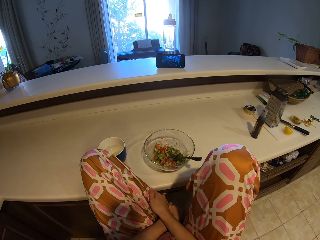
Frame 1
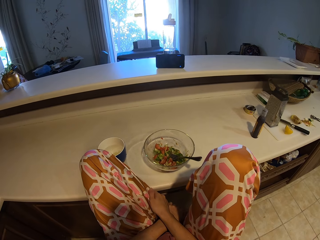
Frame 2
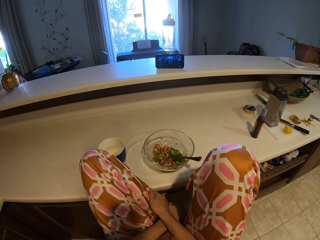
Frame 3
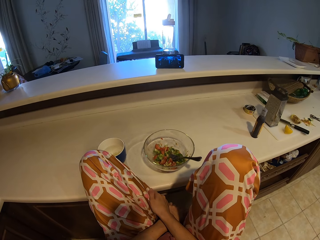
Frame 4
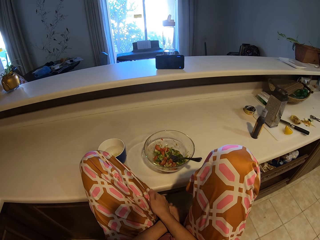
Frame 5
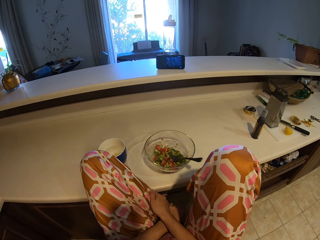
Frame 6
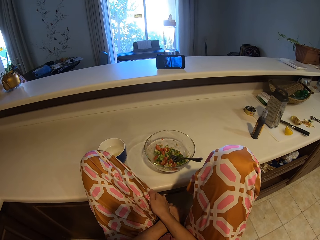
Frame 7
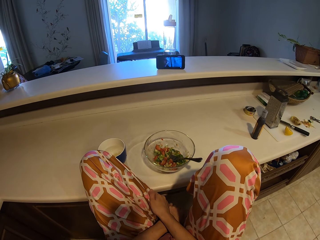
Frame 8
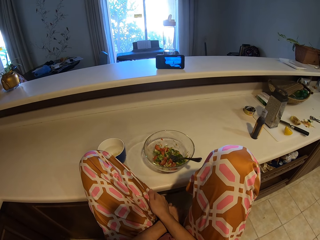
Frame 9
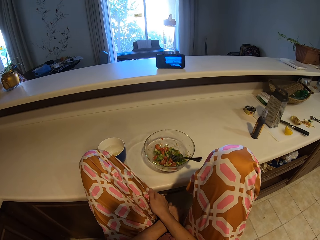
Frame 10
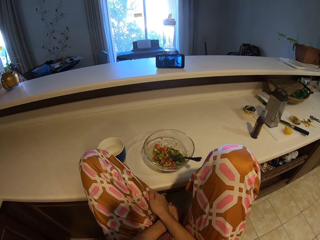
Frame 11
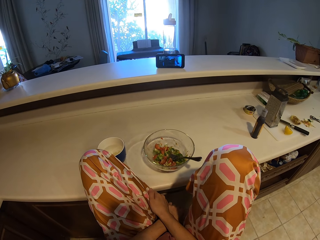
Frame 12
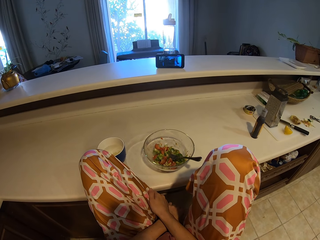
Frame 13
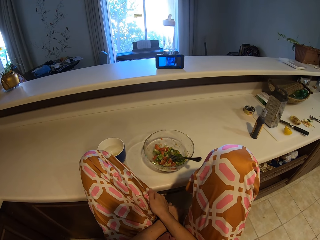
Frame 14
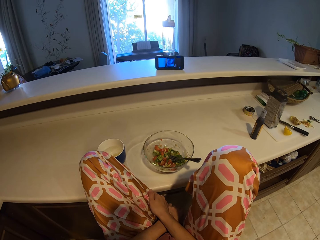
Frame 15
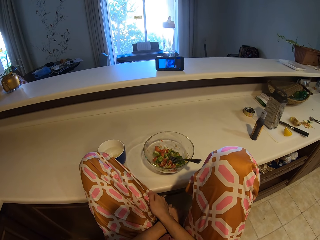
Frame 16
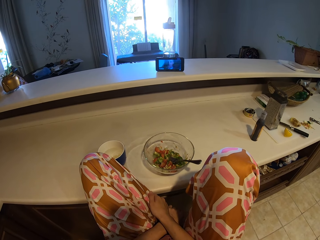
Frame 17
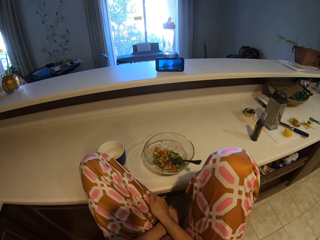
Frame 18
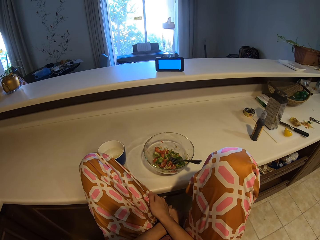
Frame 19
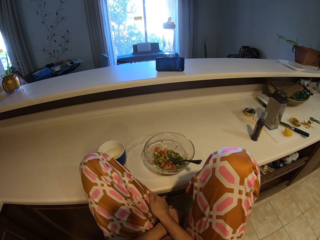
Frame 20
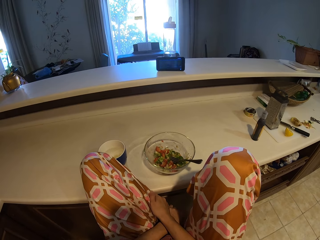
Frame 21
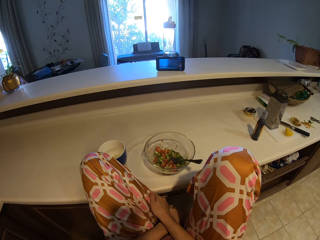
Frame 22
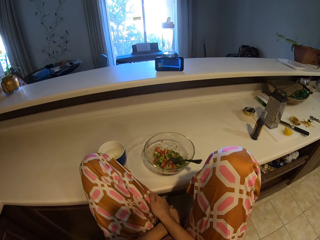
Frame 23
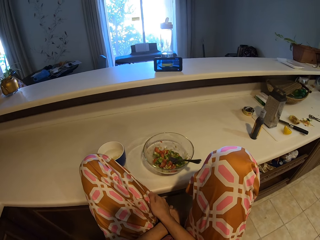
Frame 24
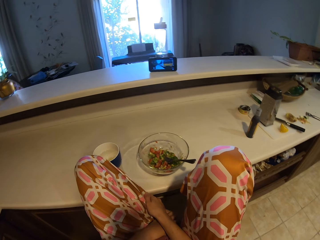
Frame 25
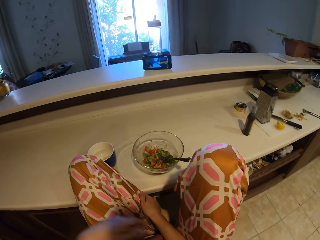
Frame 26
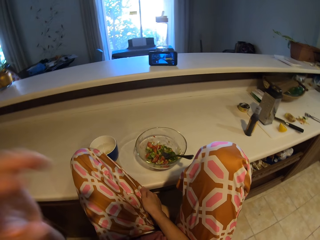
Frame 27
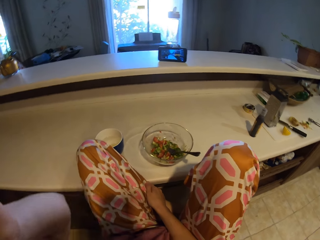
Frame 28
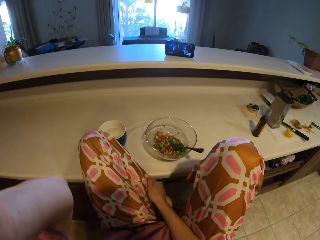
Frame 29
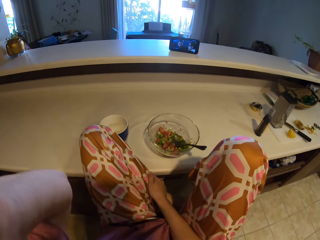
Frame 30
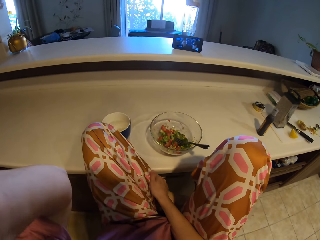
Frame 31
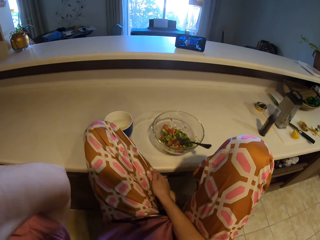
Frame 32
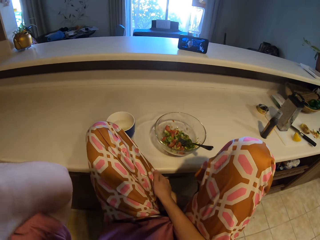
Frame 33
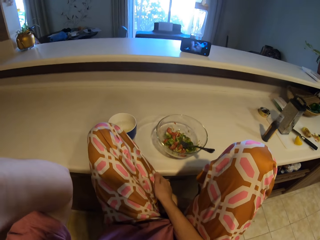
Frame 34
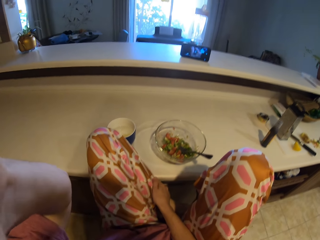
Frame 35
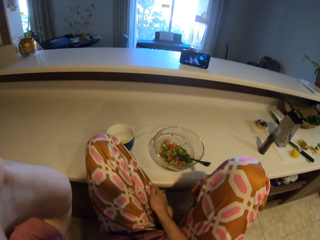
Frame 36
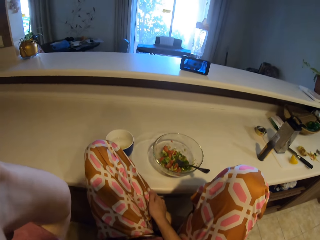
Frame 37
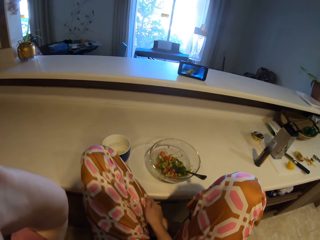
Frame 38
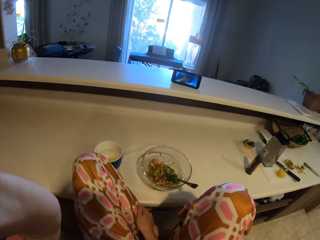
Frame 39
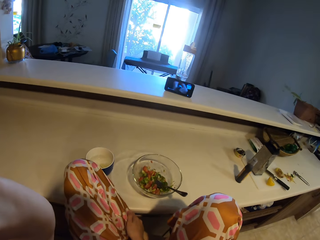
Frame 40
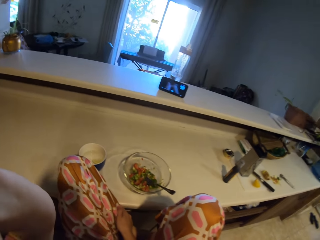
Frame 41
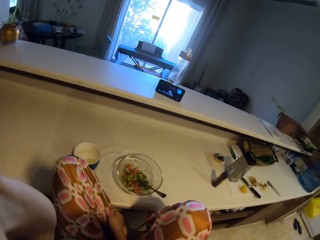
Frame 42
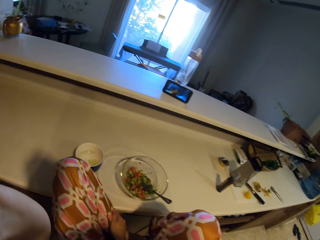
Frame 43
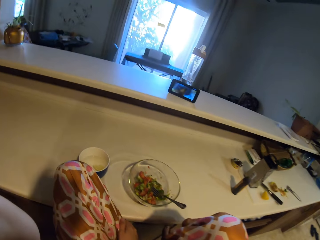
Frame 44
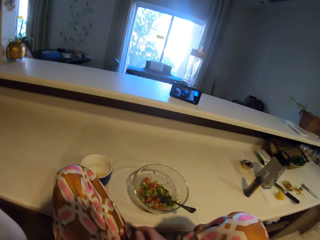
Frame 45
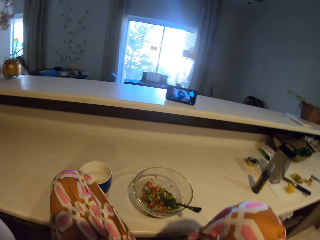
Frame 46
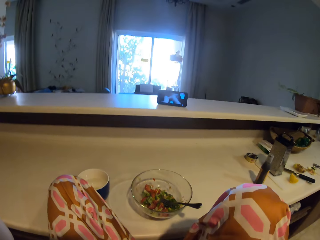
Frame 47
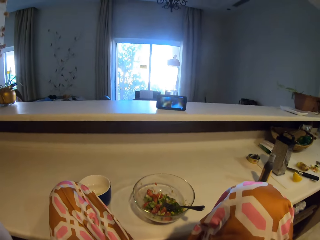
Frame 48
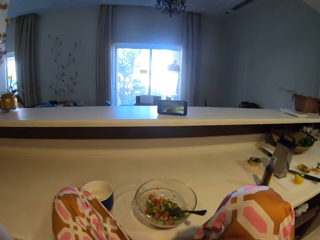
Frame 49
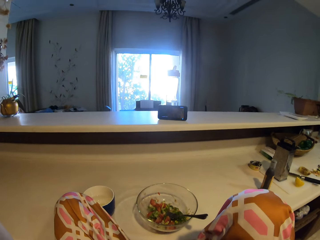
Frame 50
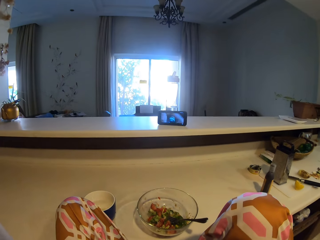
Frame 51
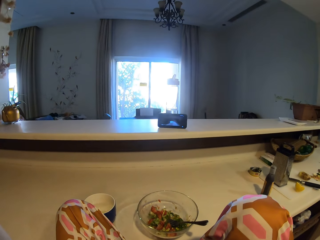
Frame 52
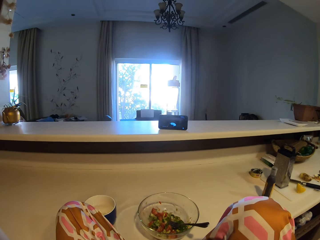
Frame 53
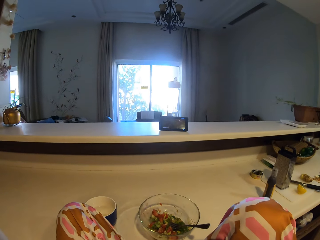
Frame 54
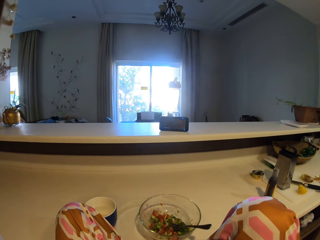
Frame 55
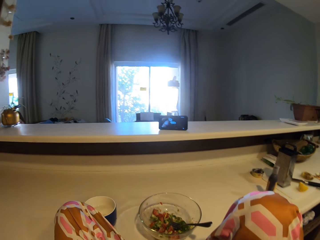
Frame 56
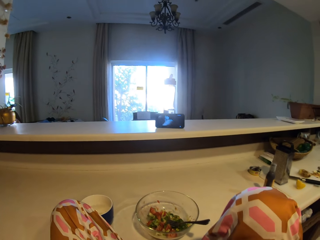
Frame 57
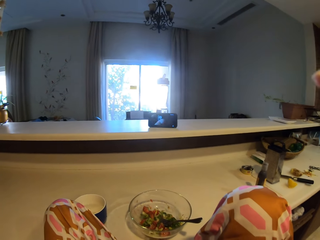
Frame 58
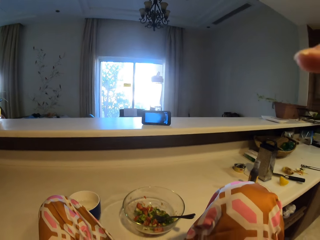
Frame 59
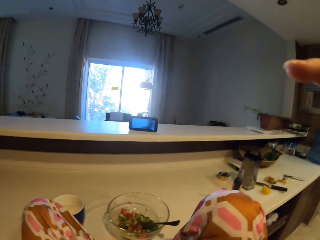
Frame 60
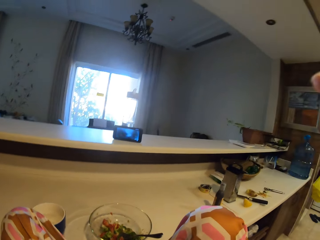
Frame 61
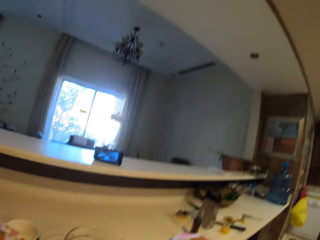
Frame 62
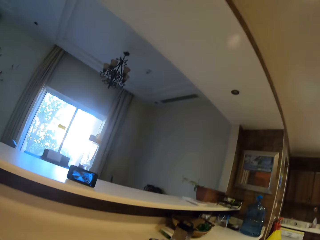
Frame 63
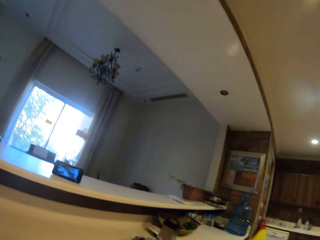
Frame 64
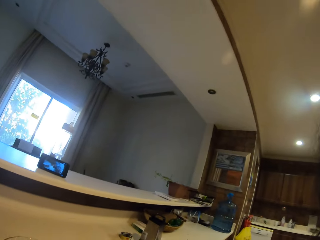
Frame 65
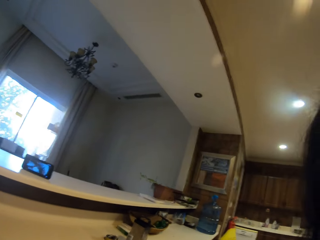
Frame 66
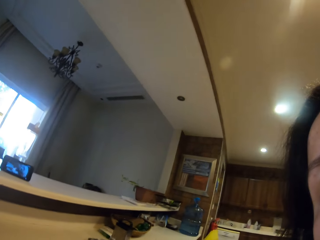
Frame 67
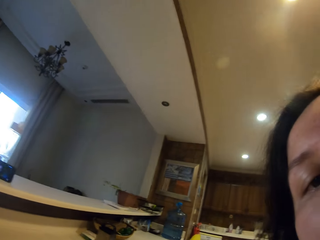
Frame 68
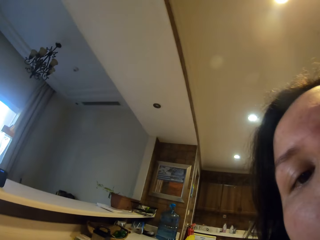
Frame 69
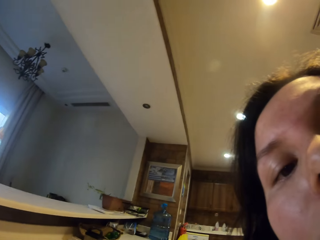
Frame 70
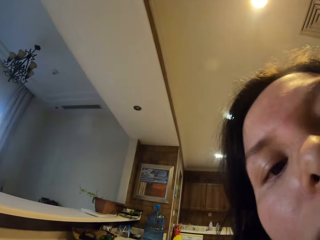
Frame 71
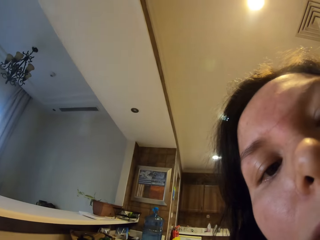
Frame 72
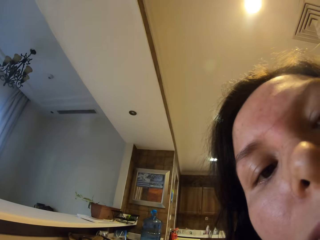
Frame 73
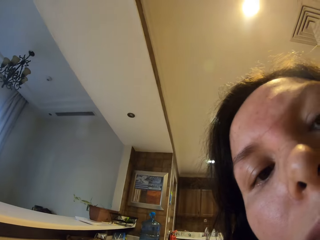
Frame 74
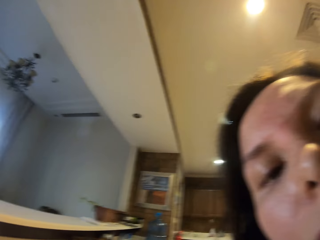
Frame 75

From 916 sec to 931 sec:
The camera wearer adjusts the camera. They watch a movie on the phone. A person walks in. The camera wearer looks at the camera.
